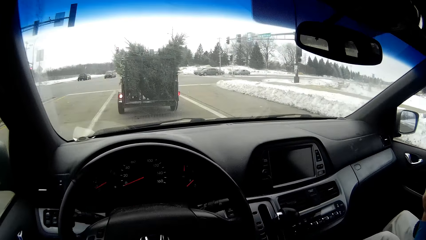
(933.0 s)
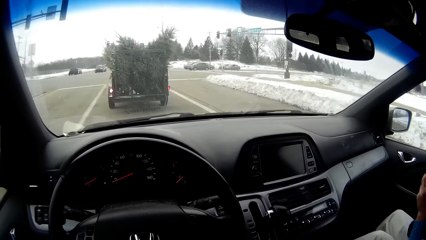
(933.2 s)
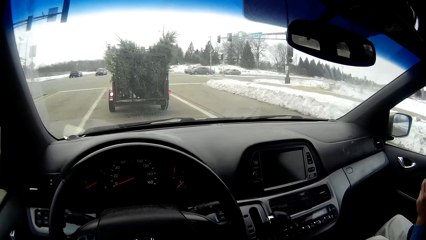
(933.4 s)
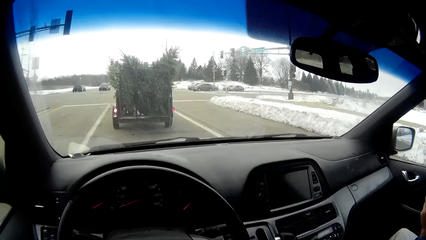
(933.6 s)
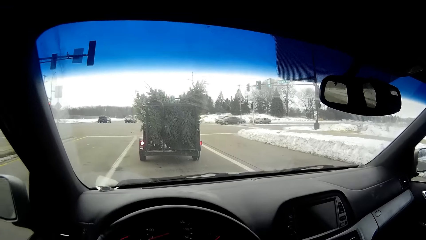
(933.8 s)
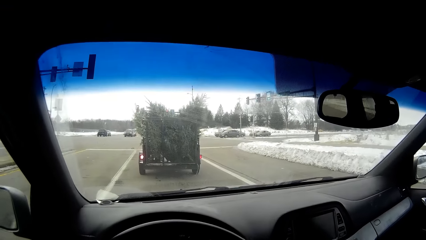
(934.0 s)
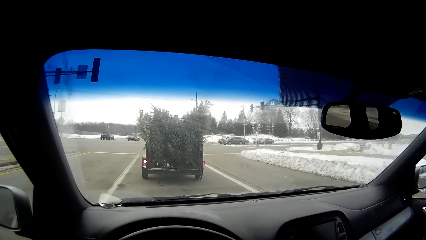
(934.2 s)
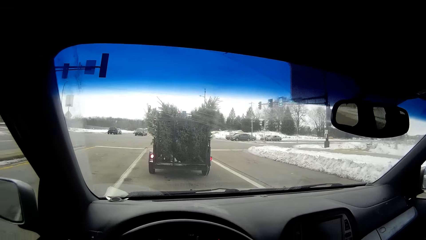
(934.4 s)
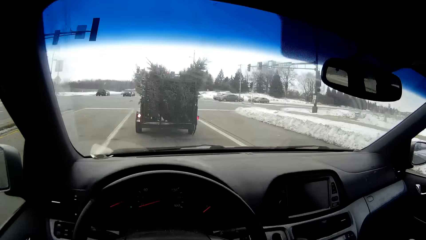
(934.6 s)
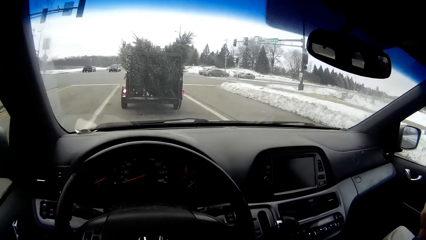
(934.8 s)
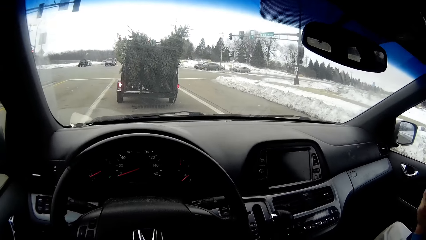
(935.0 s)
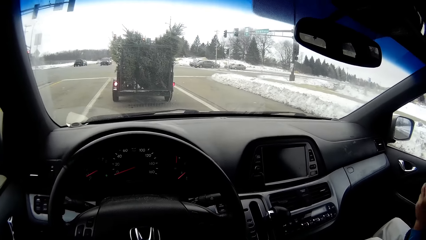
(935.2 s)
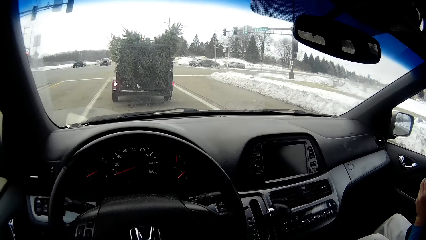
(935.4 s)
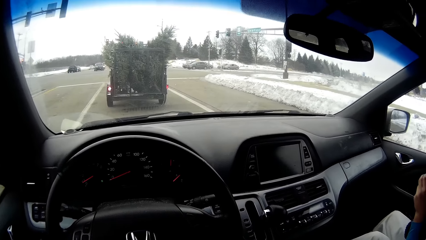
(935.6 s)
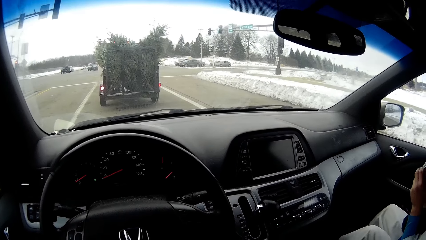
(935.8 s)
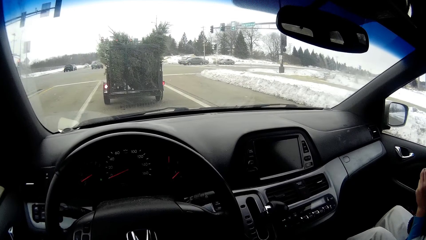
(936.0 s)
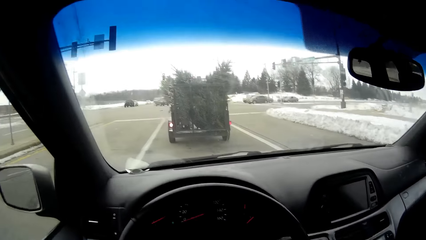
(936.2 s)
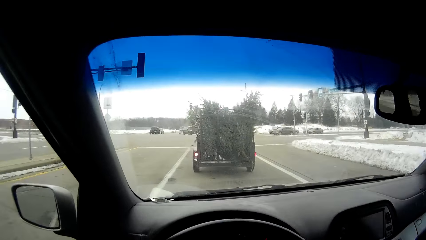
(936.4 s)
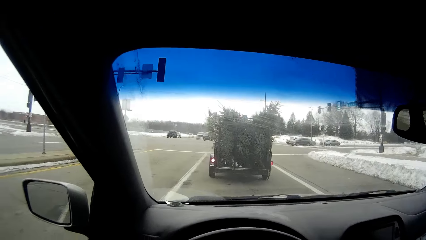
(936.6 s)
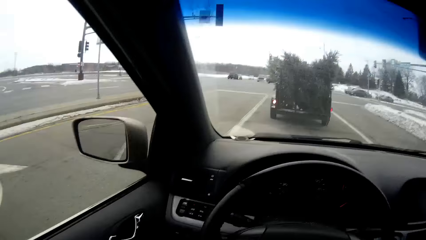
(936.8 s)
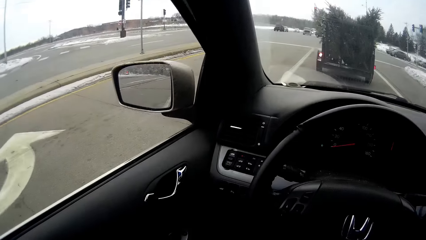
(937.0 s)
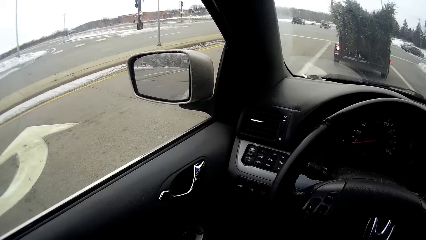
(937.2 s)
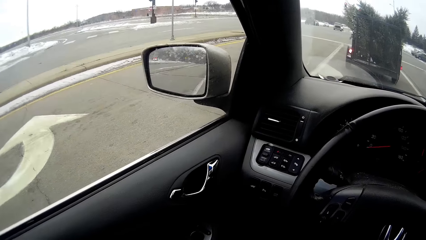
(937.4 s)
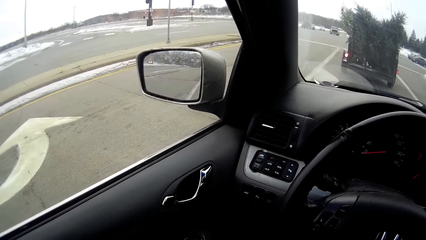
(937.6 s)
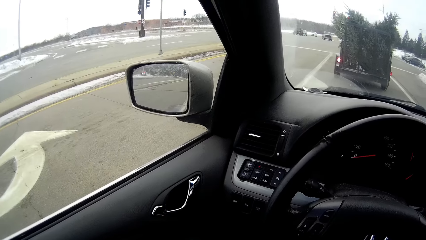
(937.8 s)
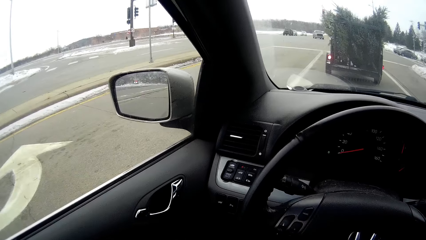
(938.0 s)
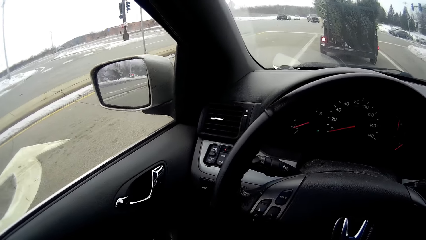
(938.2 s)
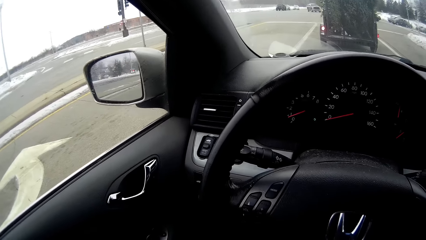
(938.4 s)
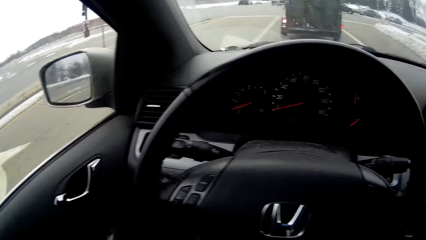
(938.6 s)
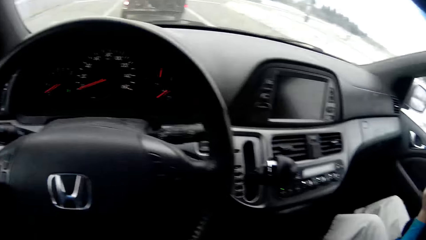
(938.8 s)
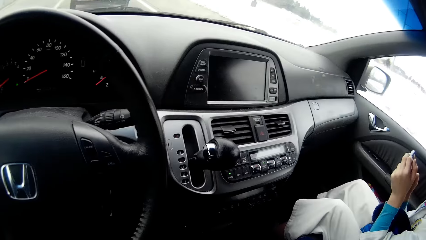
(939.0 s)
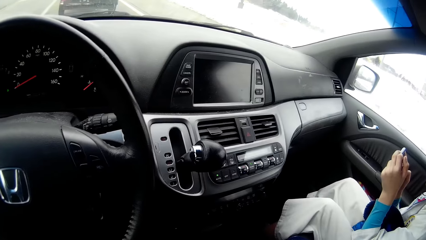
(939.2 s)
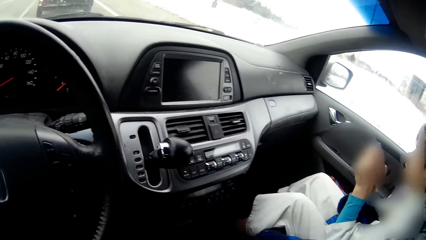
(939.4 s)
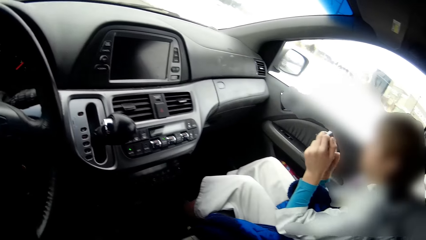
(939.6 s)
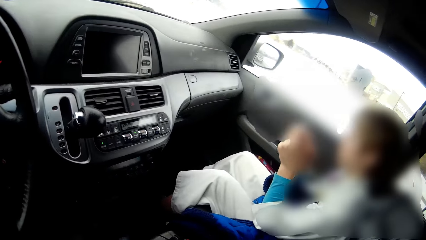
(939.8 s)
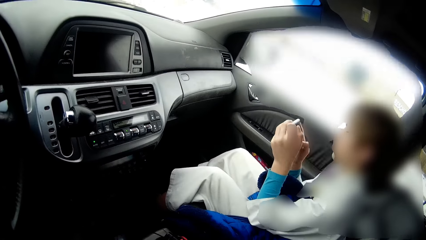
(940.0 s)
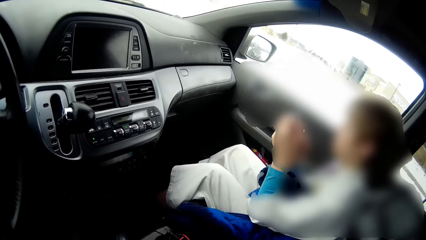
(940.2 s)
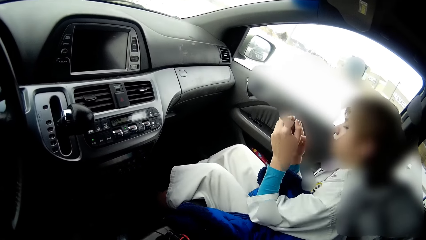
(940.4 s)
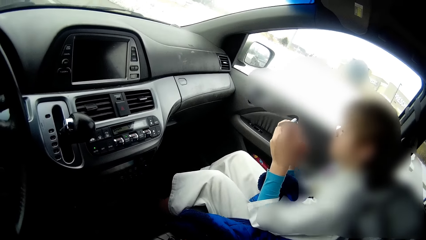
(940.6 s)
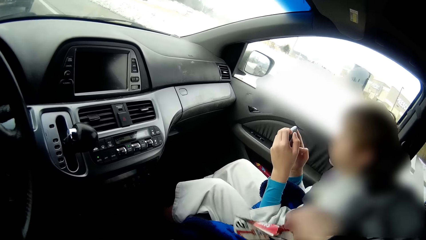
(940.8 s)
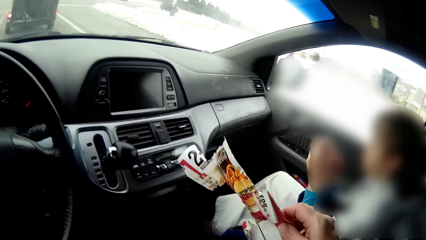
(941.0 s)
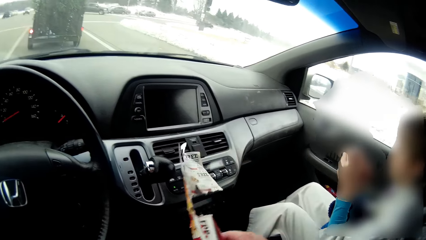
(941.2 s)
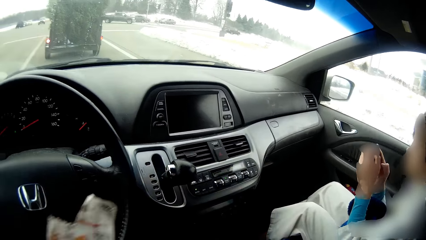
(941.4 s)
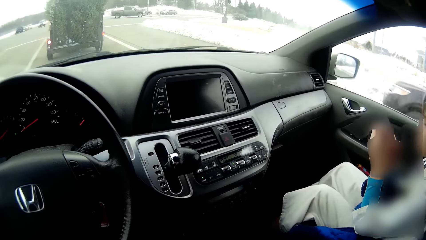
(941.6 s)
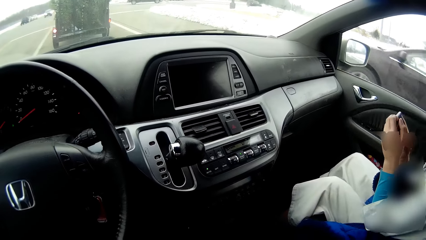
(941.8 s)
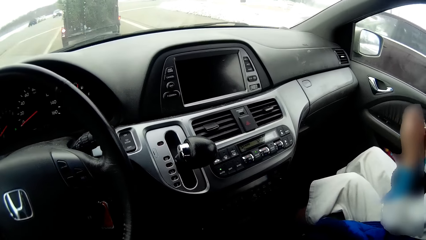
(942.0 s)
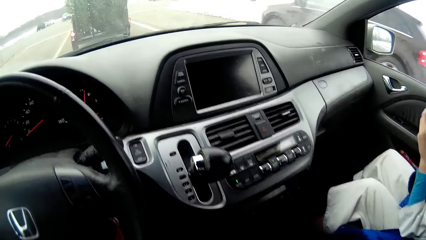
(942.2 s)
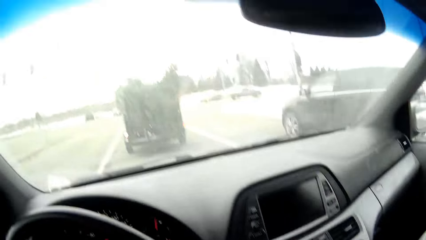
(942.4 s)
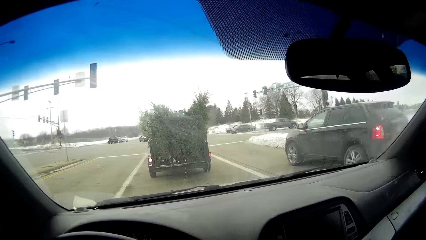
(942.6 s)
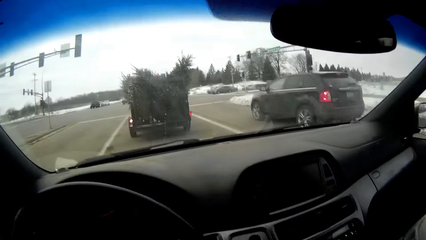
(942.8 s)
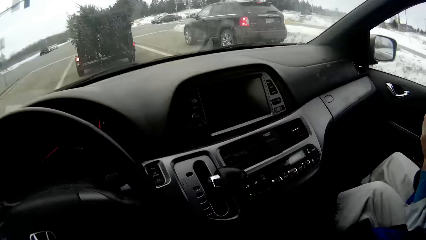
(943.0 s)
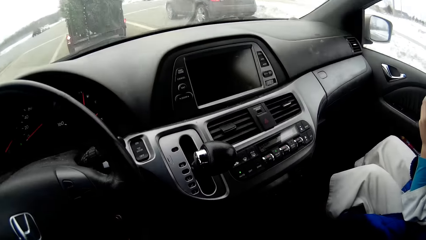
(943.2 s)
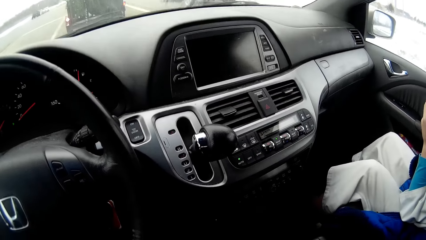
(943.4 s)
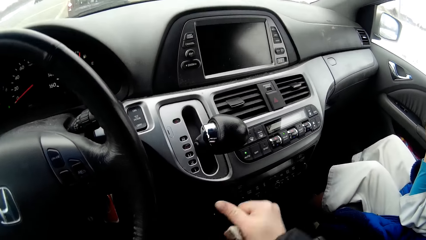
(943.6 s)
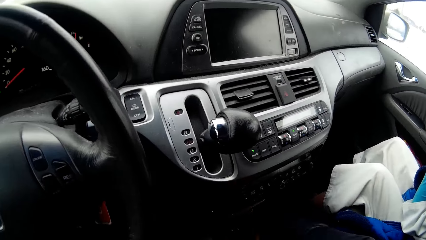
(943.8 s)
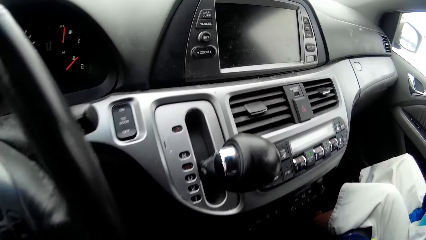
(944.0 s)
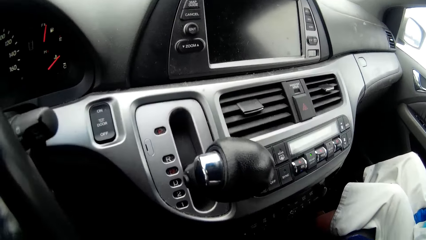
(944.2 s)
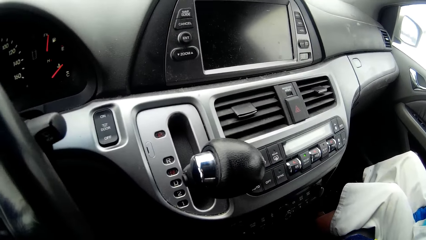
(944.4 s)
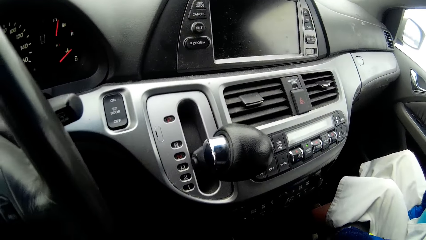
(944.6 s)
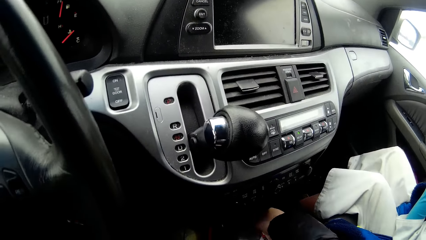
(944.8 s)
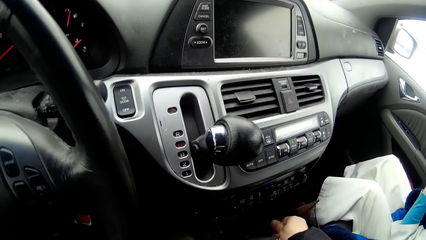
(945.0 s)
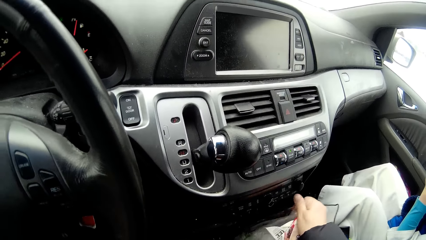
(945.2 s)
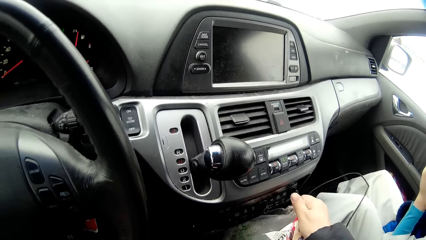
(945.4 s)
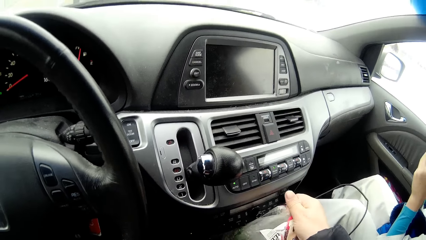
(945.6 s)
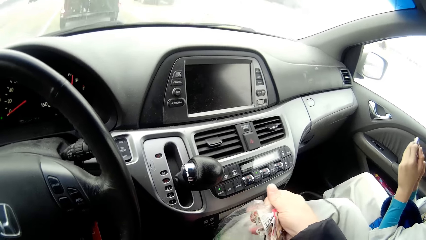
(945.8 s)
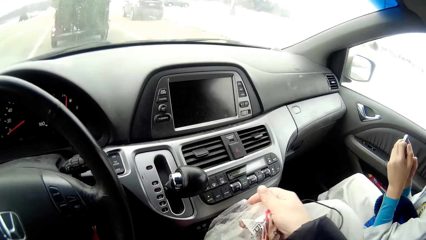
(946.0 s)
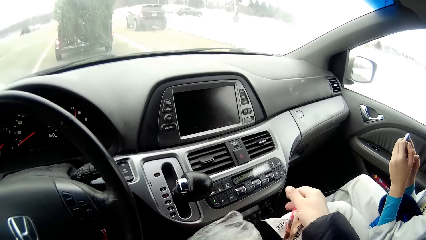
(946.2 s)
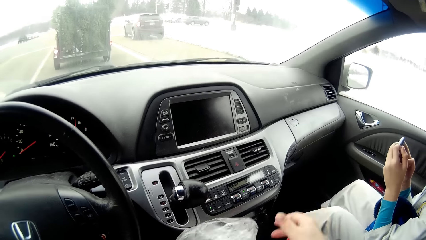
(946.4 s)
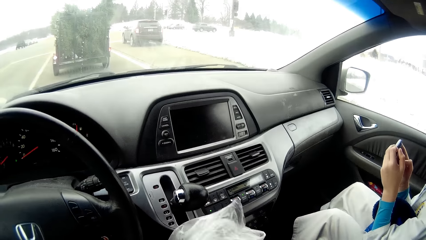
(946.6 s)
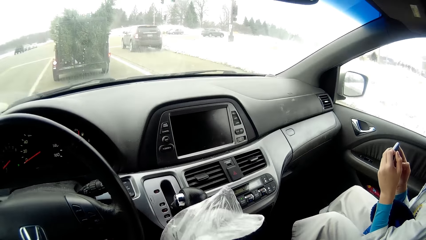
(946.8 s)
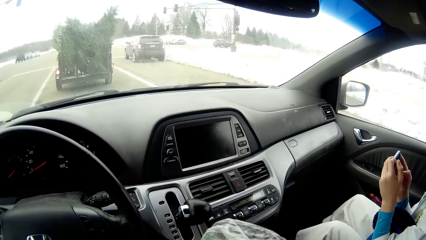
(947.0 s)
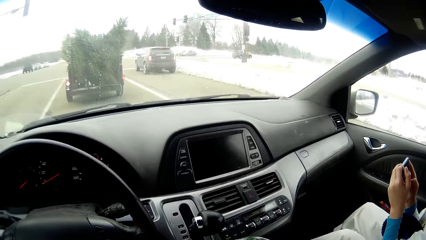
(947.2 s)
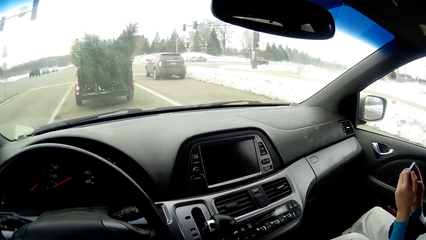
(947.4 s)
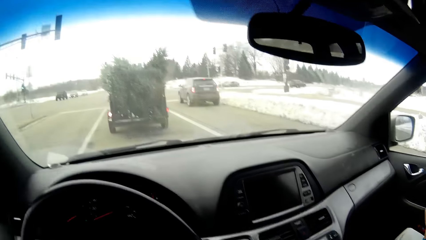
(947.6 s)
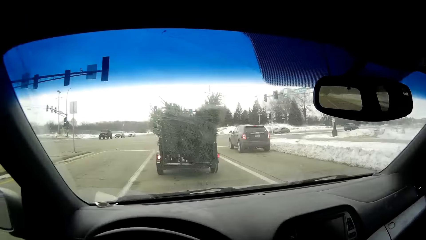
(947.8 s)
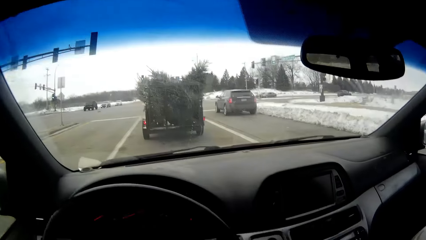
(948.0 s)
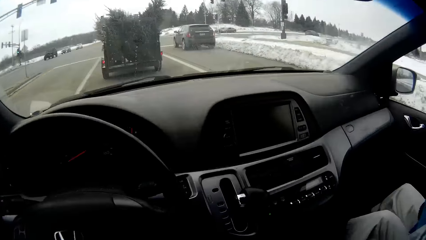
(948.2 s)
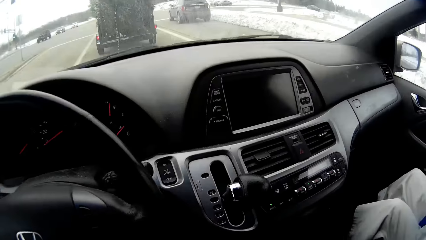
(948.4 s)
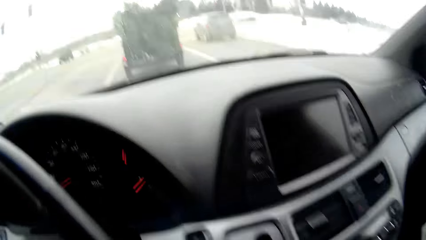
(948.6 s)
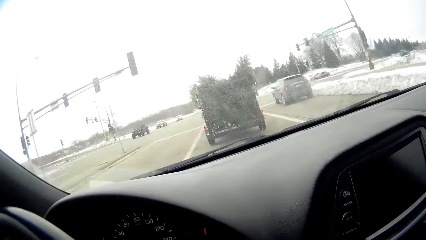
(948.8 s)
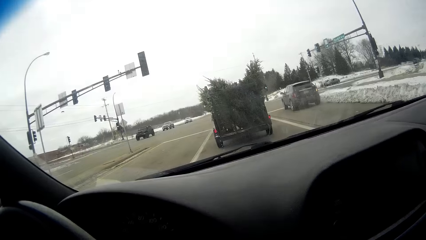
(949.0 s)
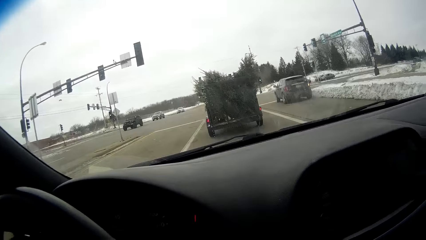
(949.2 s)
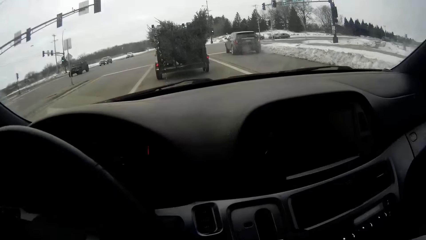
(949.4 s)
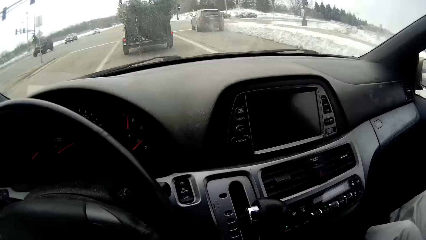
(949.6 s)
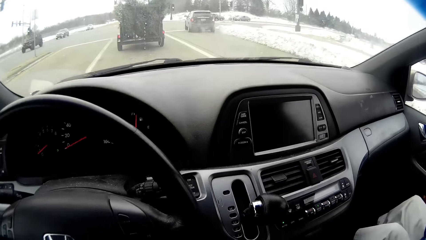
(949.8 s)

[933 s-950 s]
The camera wearer looks at the car in front. They look around. They look at a person. They pick up another paper. They pick up a polythene paper or plastic paper. They look at the car in front. They look at the plastic paper. They look at the car in front.
